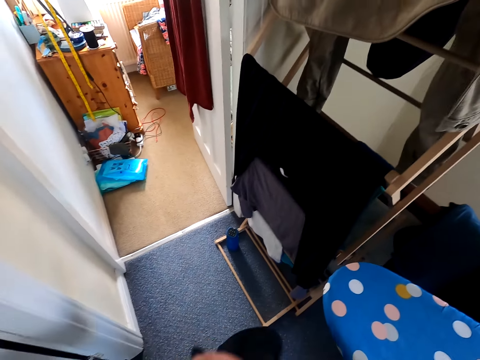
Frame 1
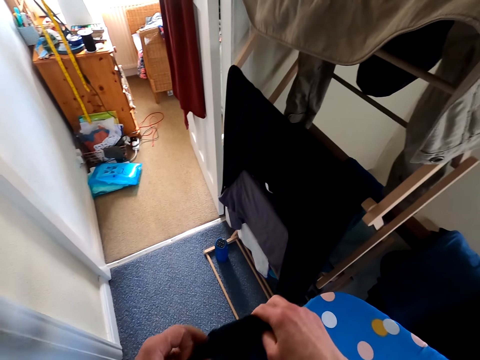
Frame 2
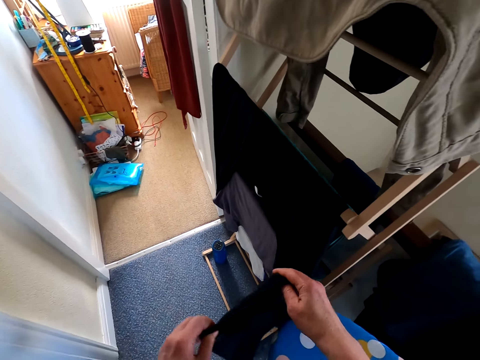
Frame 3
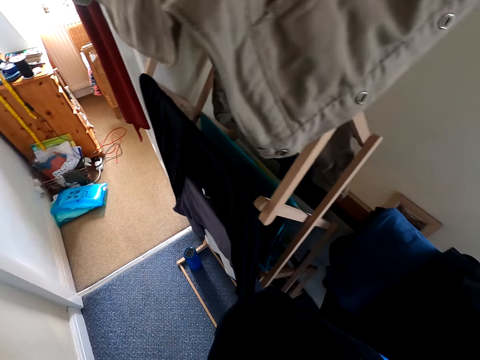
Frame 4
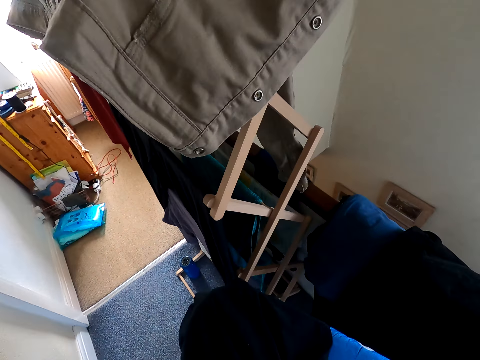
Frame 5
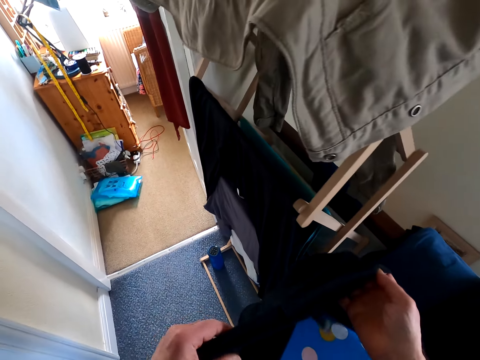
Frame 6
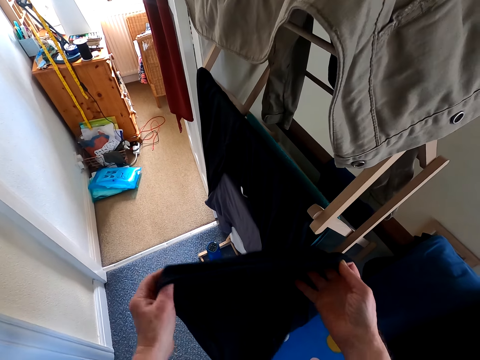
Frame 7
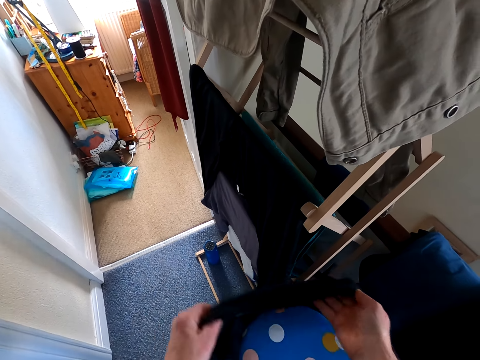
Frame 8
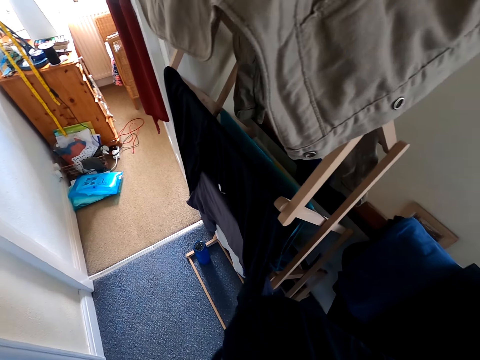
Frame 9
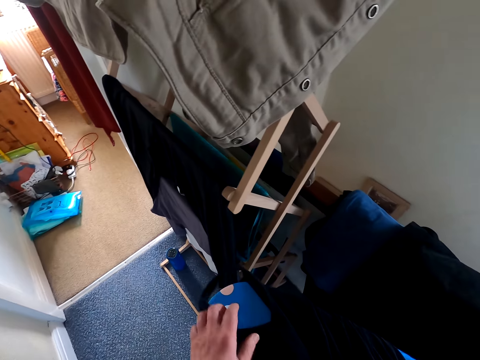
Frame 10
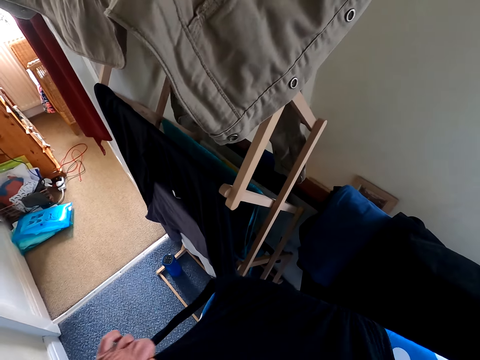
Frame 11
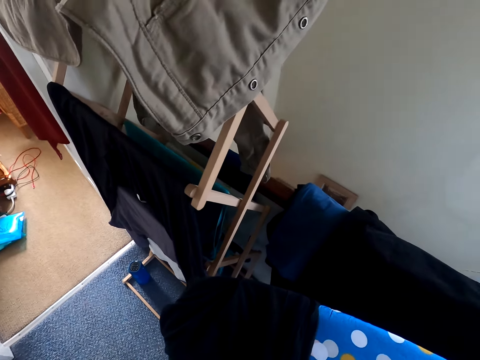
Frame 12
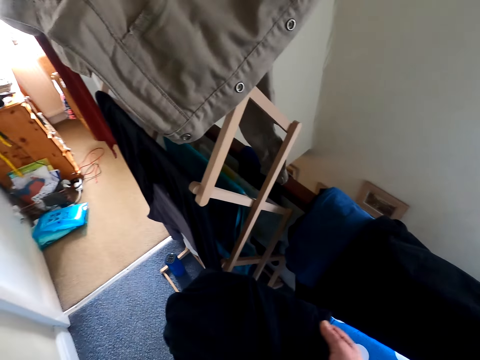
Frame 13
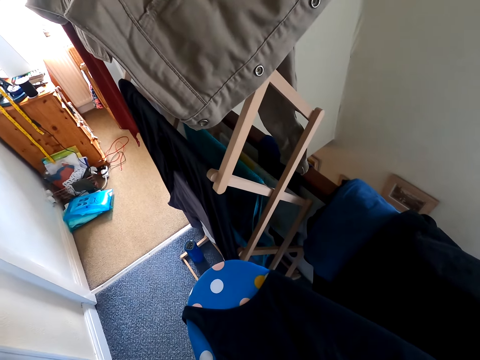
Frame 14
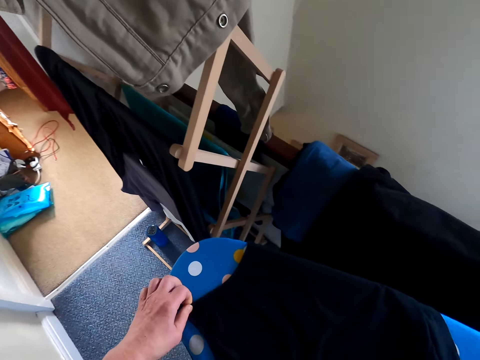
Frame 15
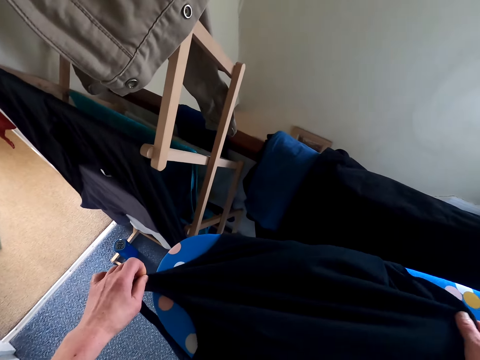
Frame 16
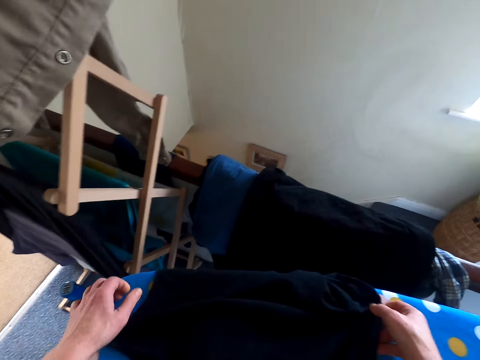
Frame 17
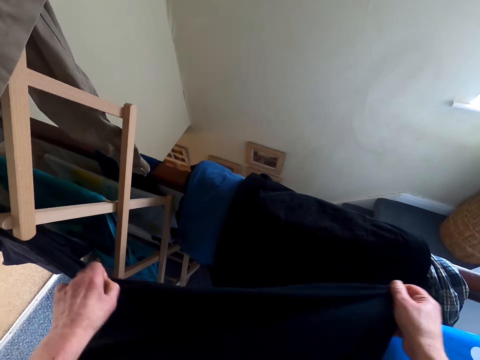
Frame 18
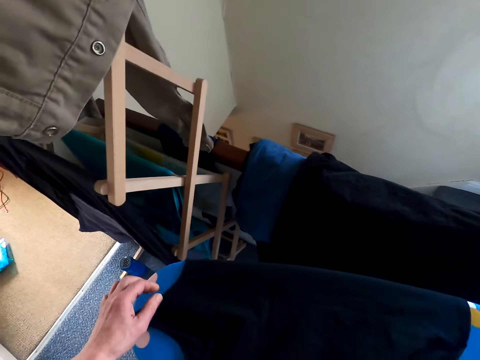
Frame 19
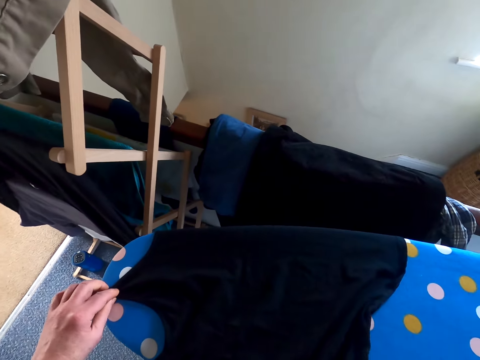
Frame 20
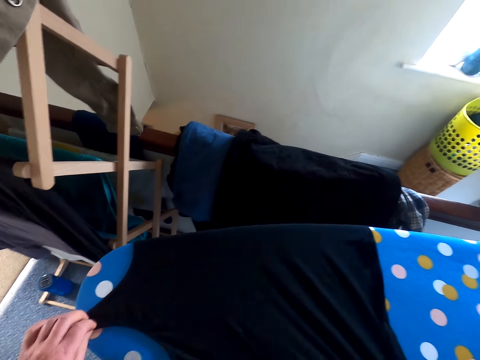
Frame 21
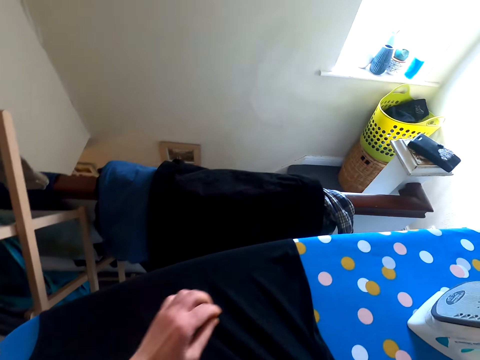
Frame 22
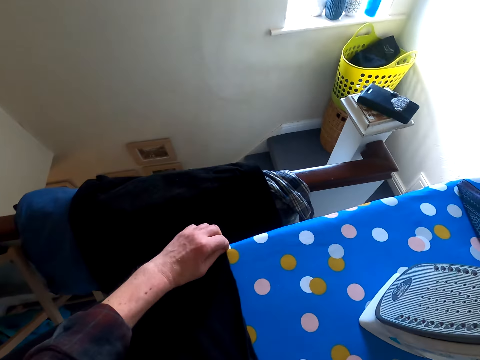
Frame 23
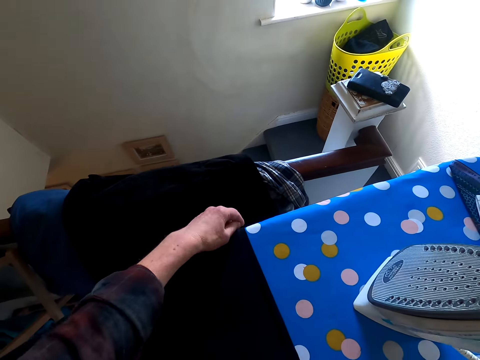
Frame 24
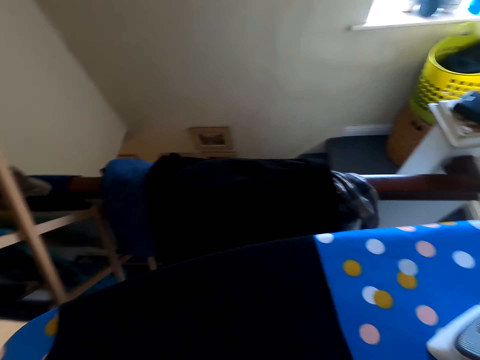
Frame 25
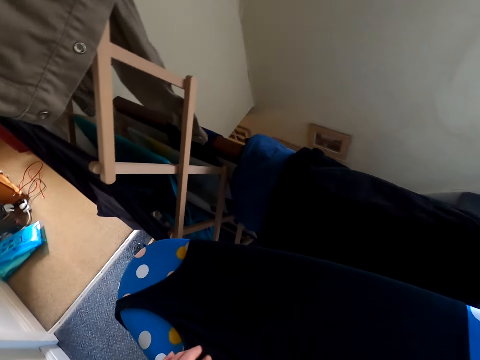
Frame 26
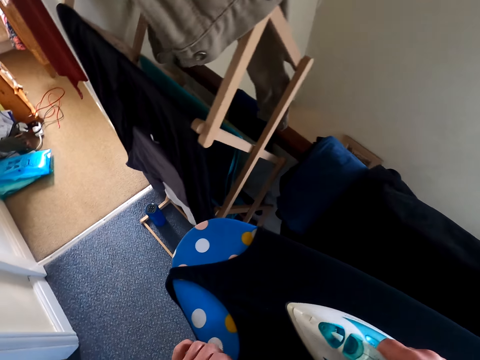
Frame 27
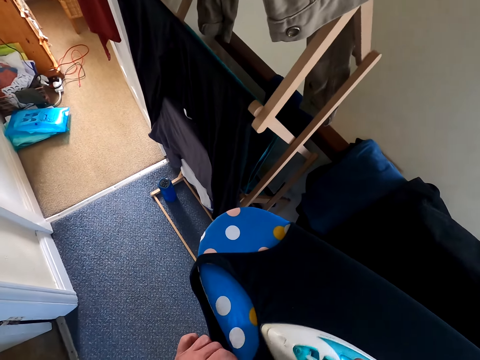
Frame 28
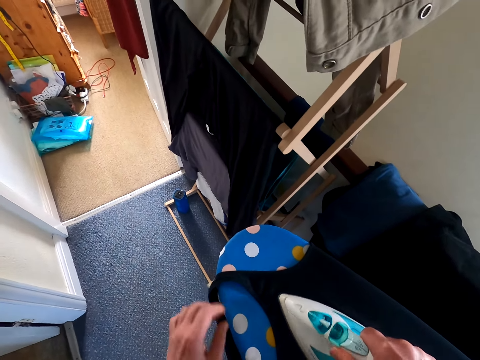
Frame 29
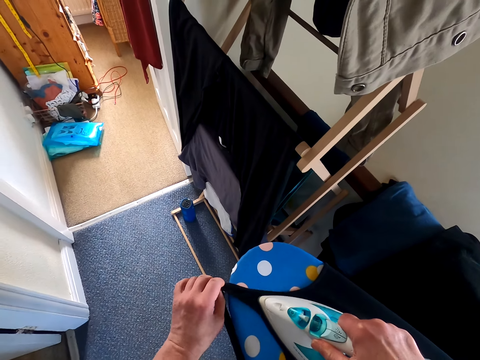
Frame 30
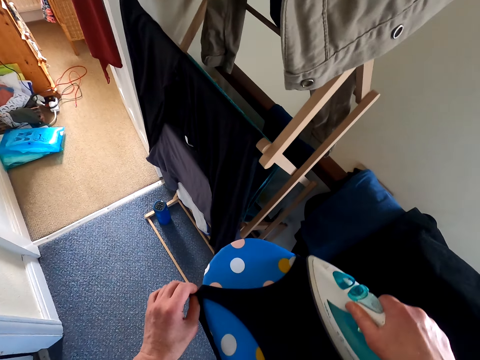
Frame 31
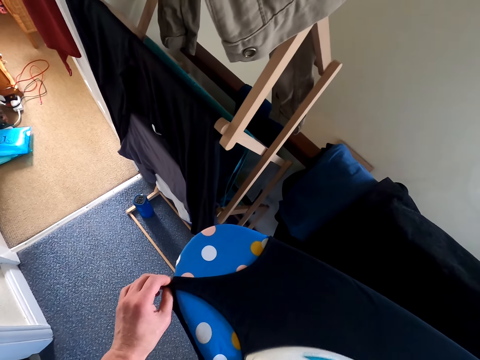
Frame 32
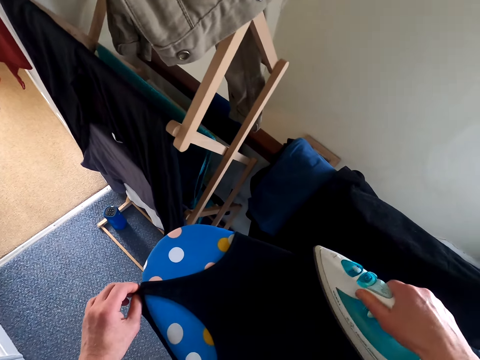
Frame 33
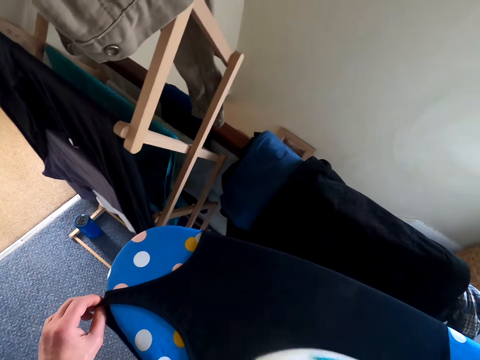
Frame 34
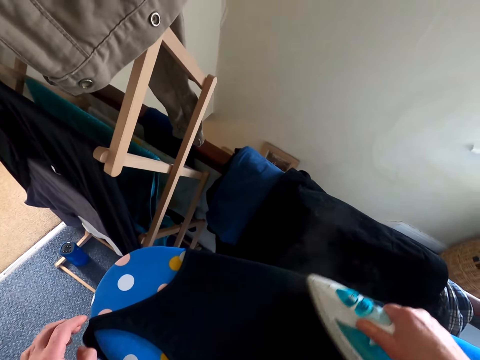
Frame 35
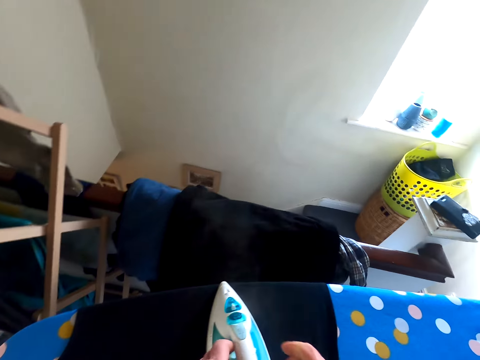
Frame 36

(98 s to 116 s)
The camera wearer touches the top. They put the top on the iron stand. They iron the top.

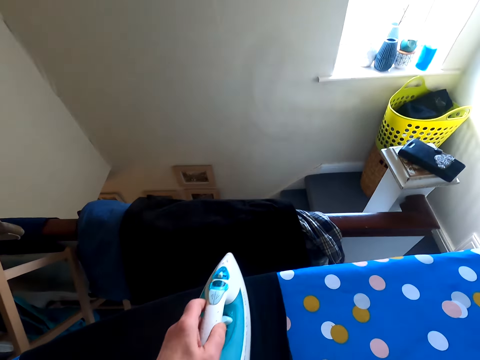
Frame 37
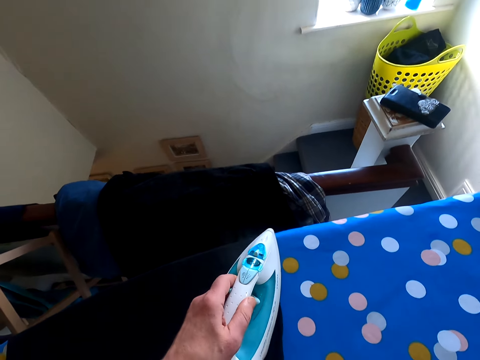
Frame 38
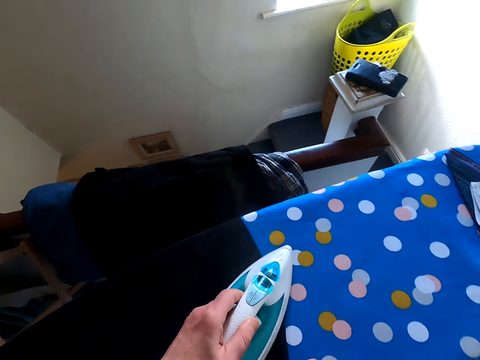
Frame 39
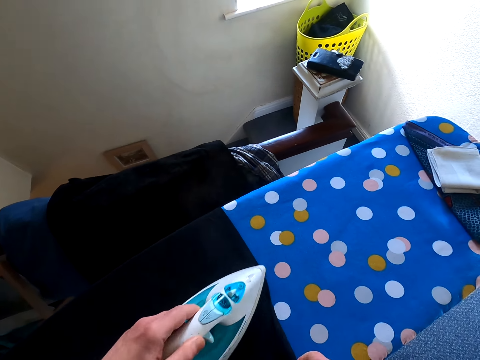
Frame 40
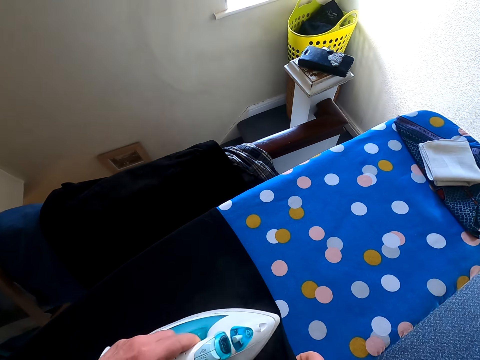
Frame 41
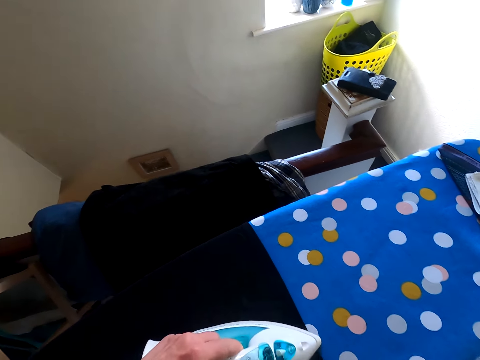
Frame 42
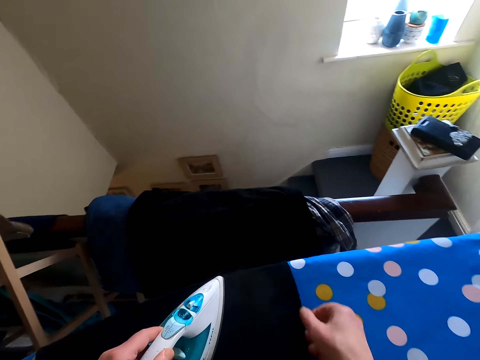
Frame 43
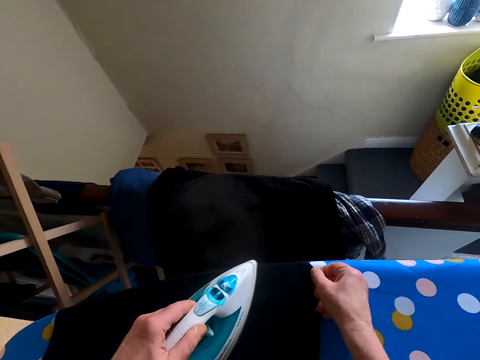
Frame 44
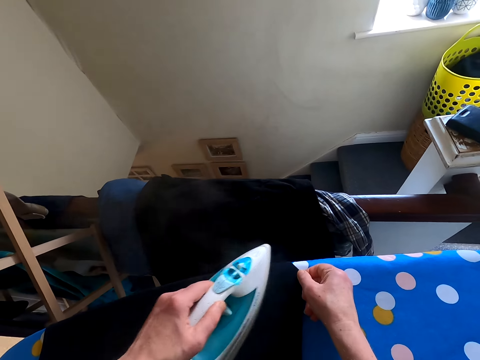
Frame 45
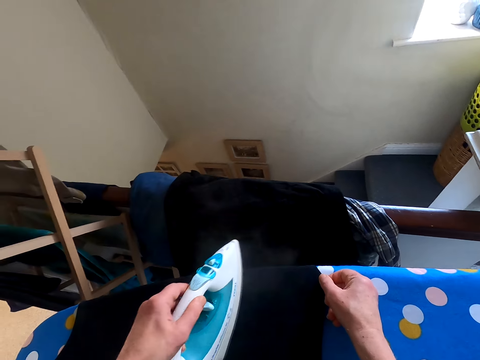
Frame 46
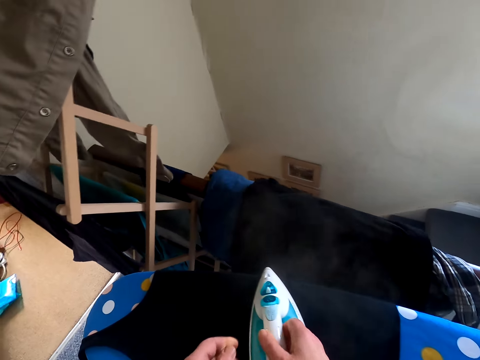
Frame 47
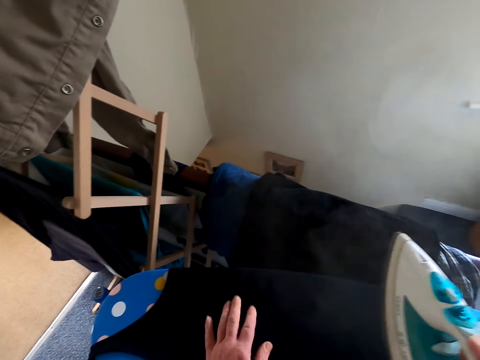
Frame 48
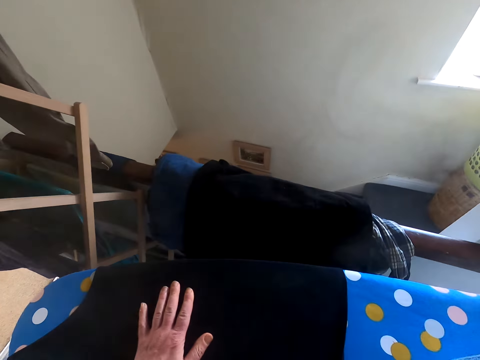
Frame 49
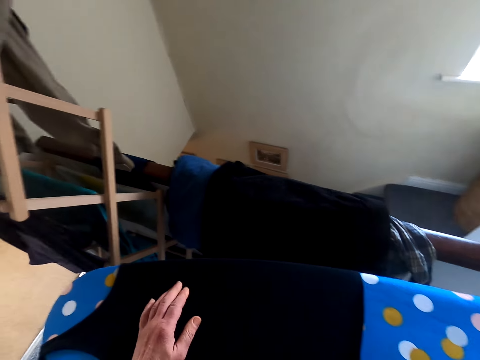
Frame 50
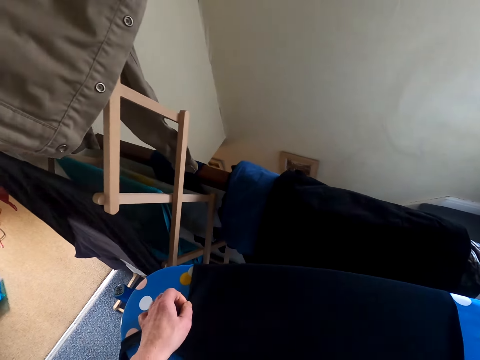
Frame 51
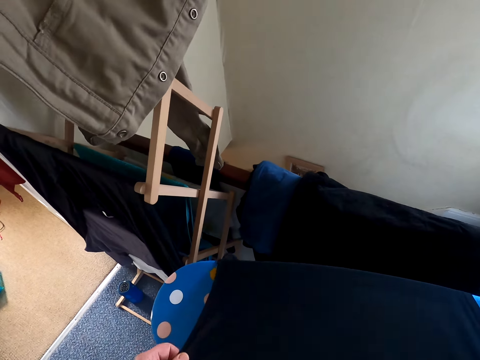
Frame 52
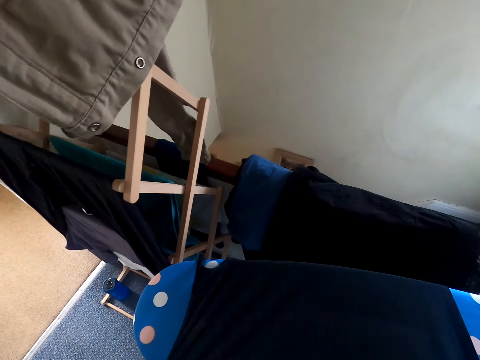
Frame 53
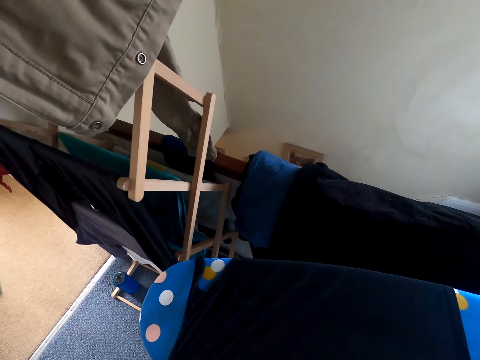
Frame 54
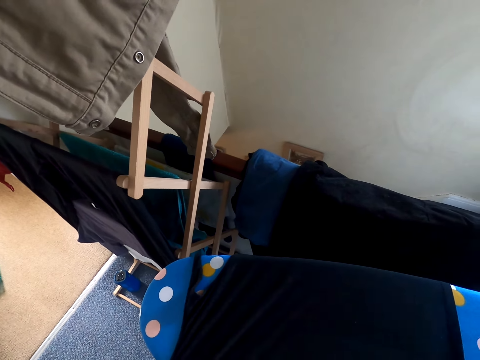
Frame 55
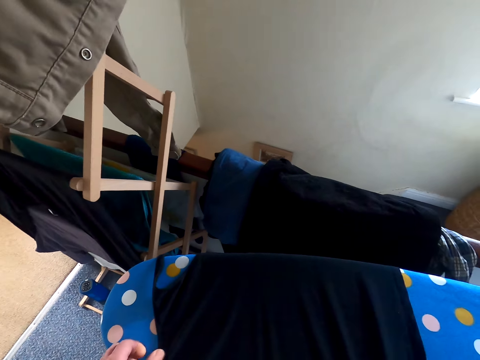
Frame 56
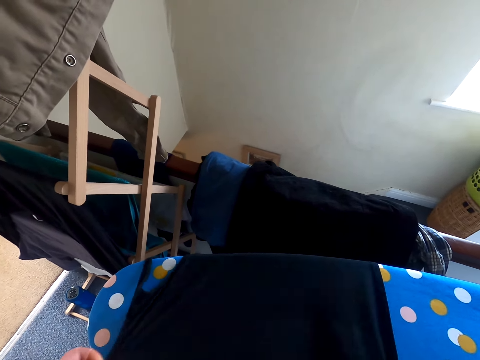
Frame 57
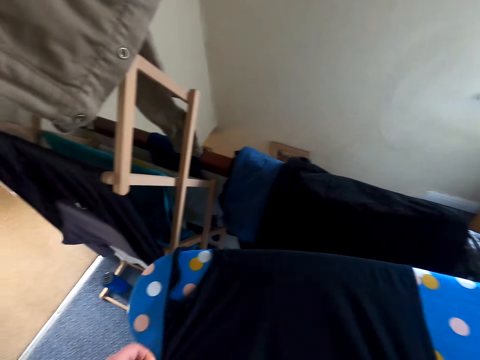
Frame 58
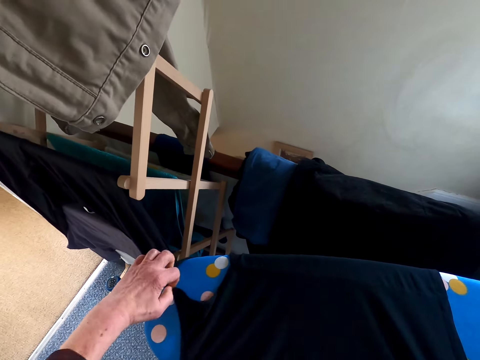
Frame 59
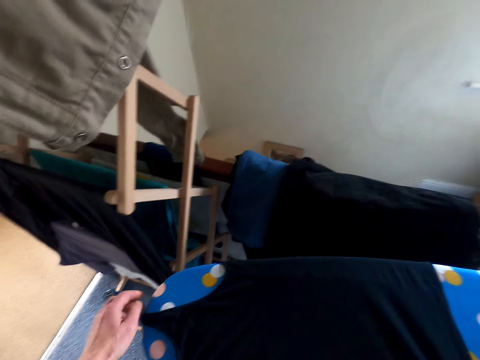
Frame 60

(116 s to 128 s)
The camera wearer puts the iron down. They turn the cloth. They touch the top.
